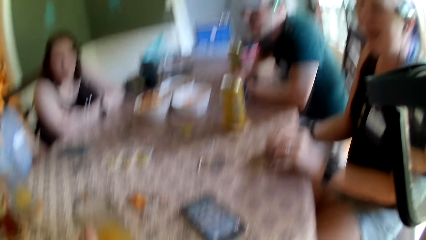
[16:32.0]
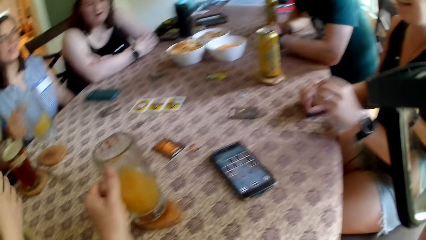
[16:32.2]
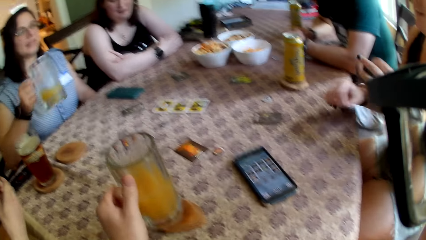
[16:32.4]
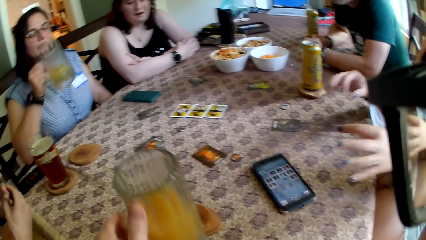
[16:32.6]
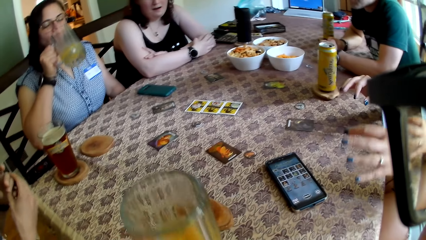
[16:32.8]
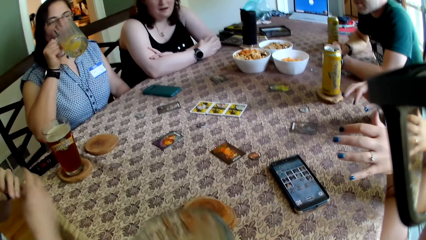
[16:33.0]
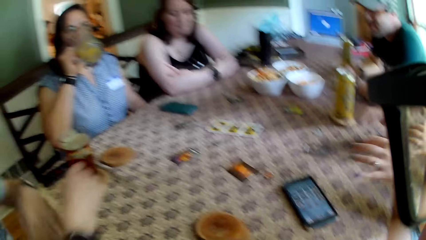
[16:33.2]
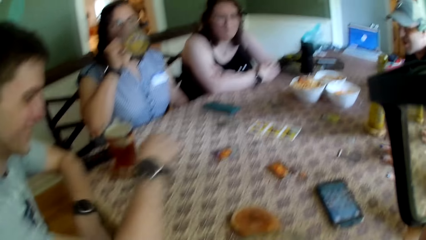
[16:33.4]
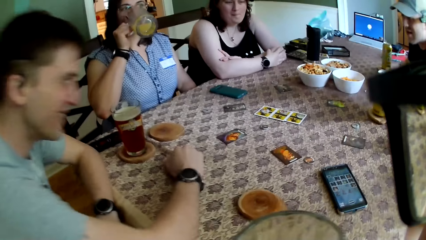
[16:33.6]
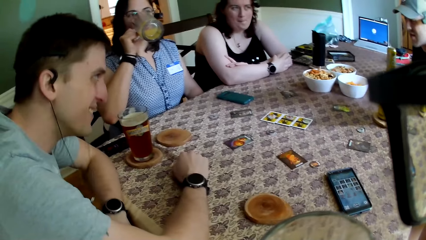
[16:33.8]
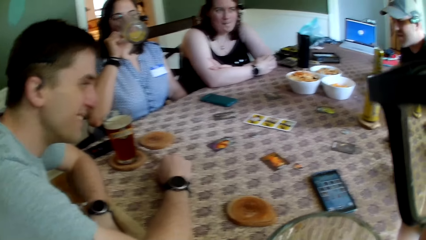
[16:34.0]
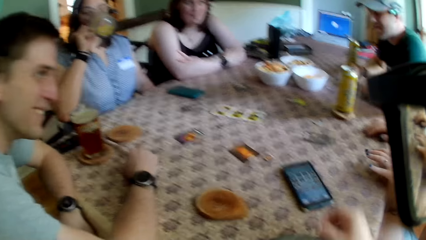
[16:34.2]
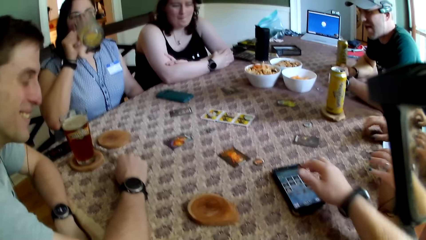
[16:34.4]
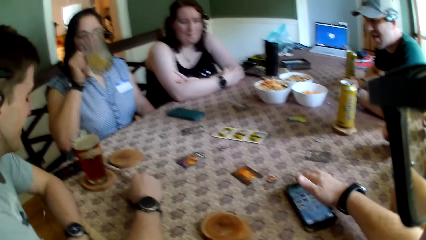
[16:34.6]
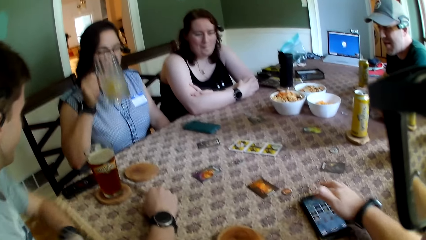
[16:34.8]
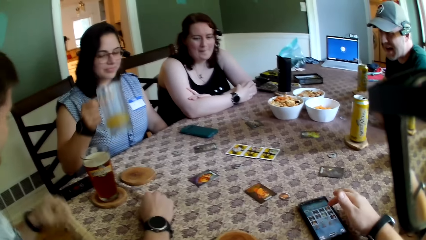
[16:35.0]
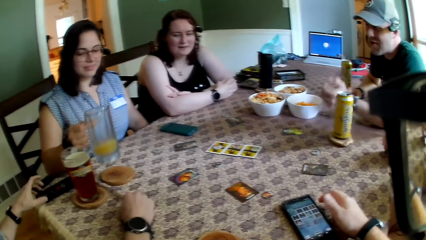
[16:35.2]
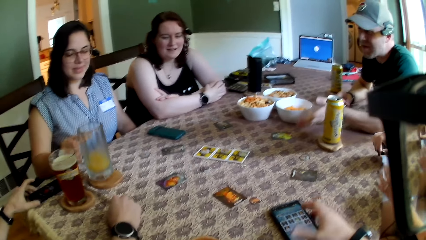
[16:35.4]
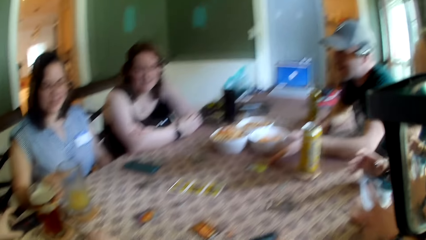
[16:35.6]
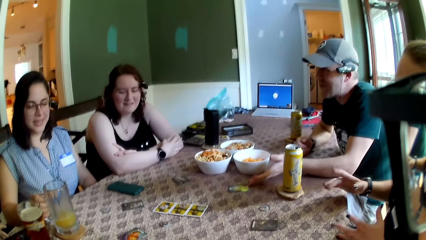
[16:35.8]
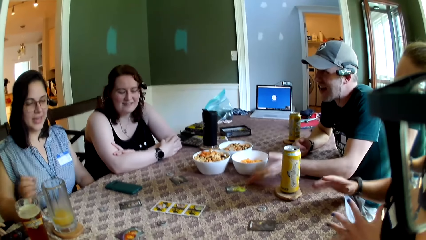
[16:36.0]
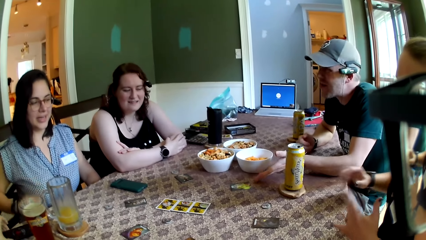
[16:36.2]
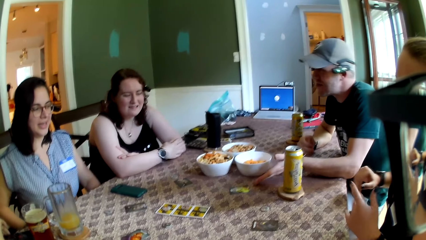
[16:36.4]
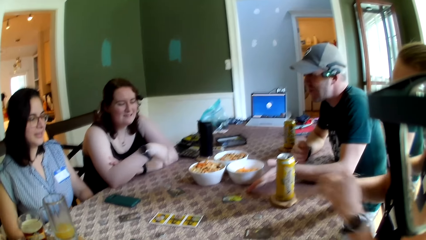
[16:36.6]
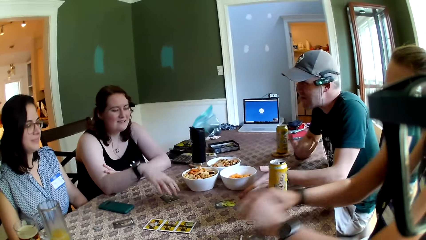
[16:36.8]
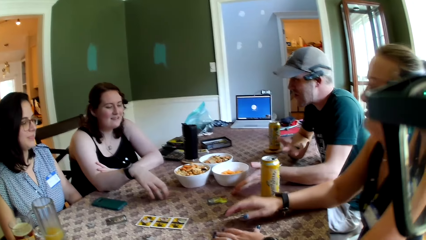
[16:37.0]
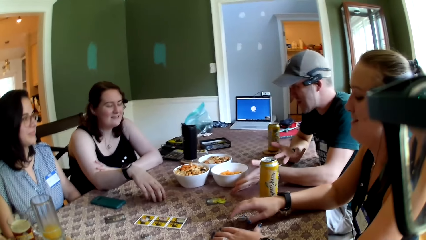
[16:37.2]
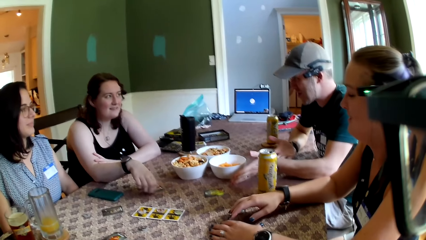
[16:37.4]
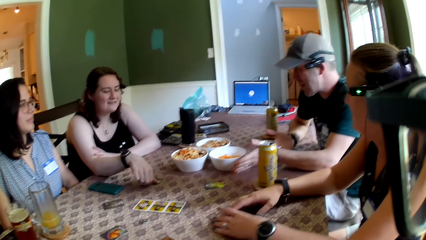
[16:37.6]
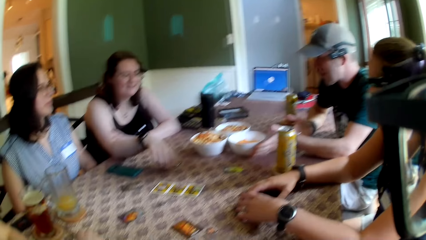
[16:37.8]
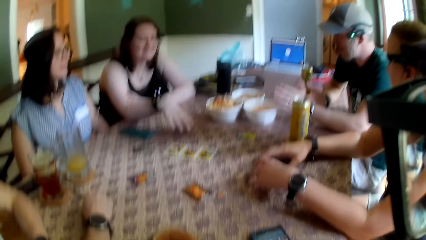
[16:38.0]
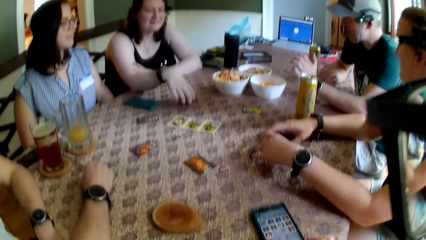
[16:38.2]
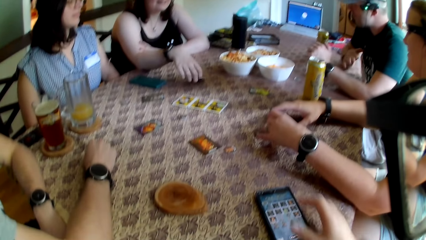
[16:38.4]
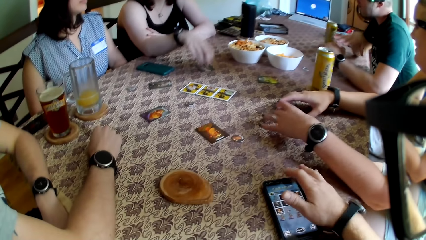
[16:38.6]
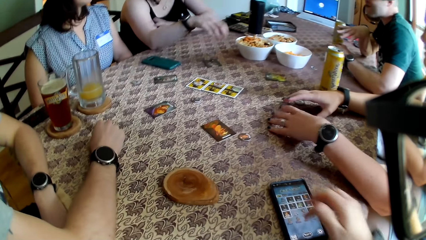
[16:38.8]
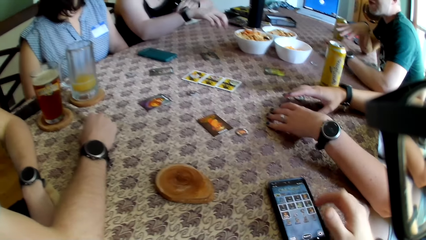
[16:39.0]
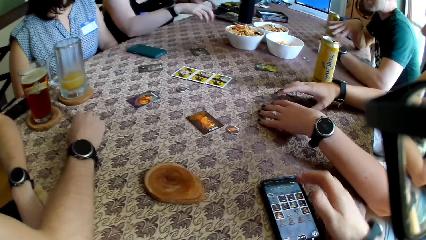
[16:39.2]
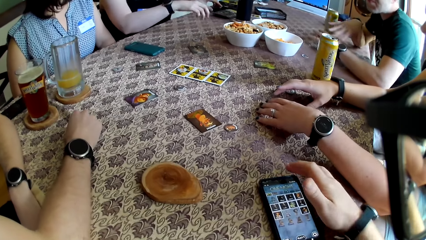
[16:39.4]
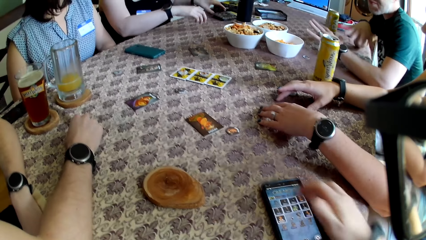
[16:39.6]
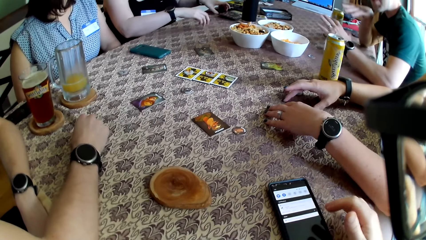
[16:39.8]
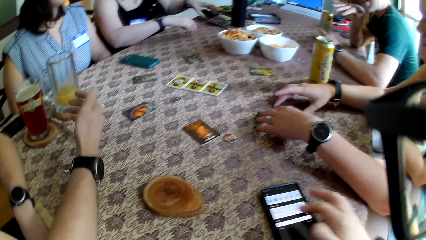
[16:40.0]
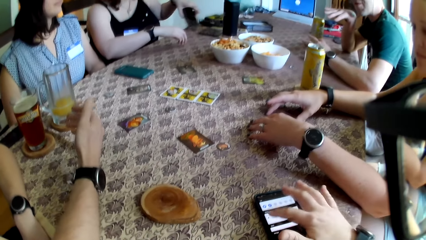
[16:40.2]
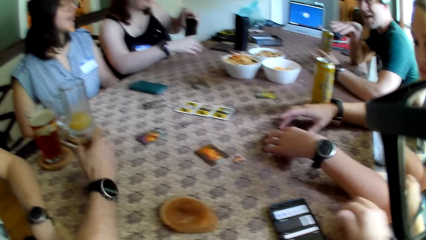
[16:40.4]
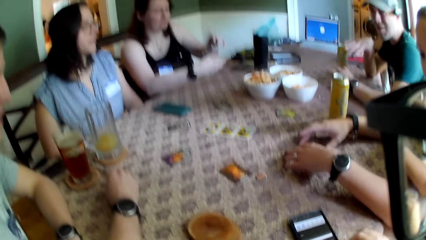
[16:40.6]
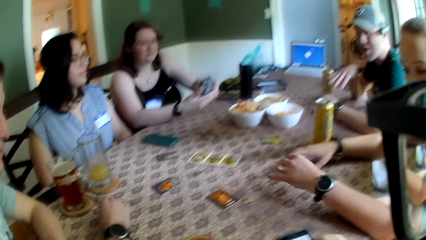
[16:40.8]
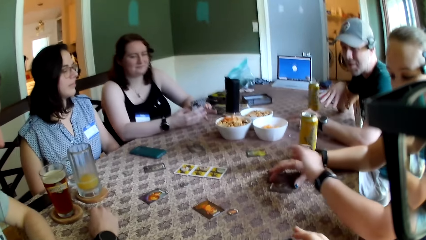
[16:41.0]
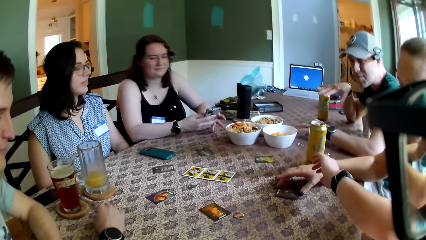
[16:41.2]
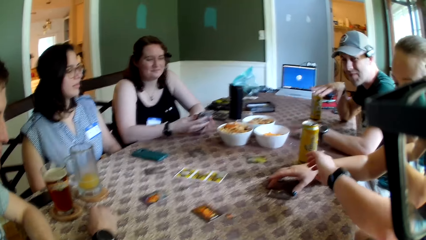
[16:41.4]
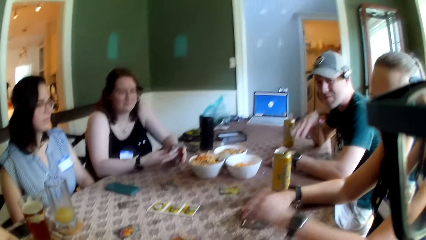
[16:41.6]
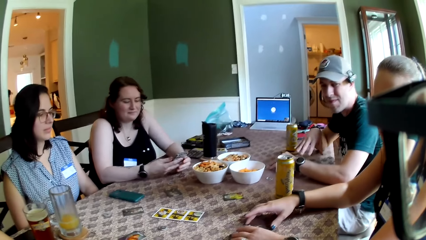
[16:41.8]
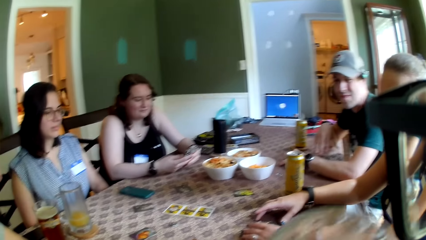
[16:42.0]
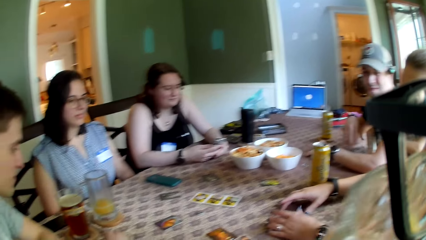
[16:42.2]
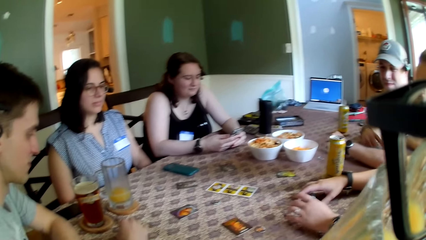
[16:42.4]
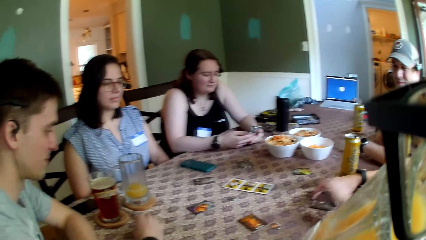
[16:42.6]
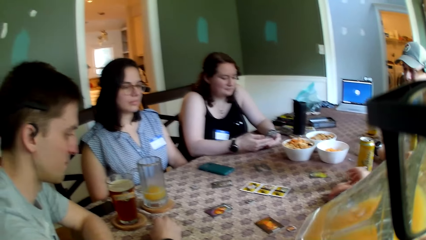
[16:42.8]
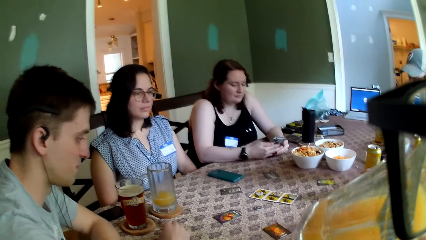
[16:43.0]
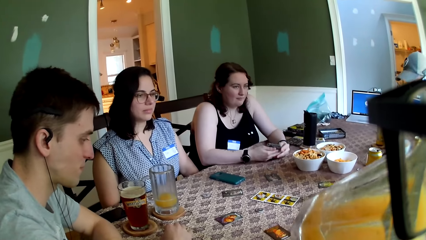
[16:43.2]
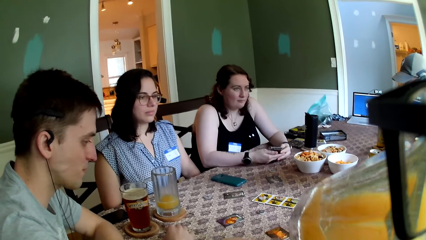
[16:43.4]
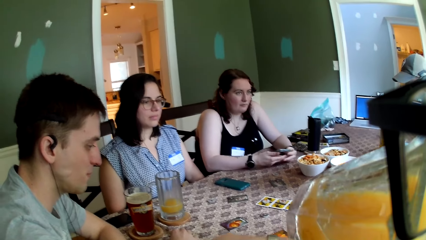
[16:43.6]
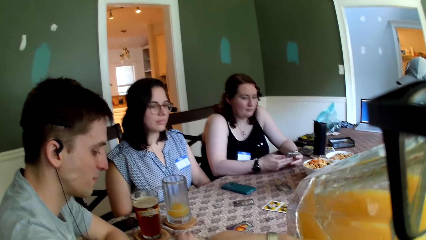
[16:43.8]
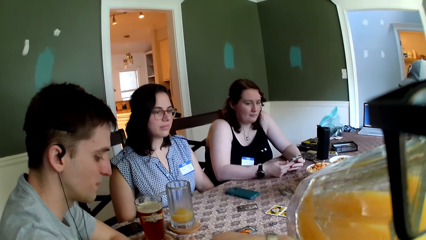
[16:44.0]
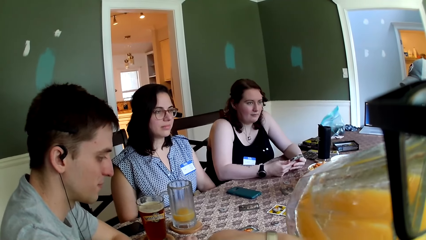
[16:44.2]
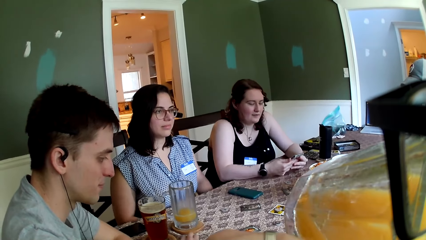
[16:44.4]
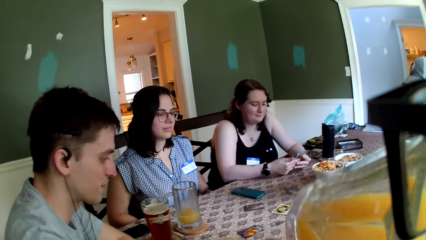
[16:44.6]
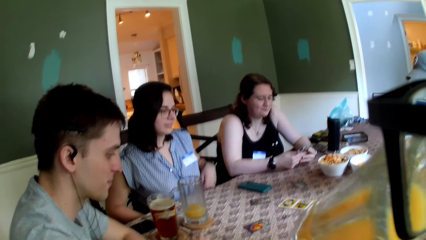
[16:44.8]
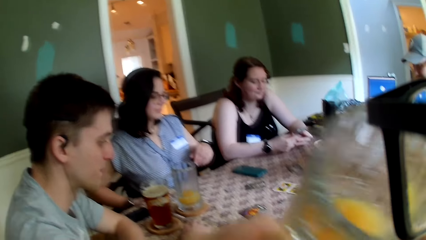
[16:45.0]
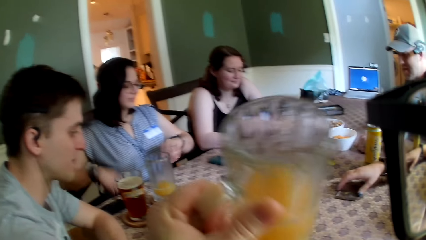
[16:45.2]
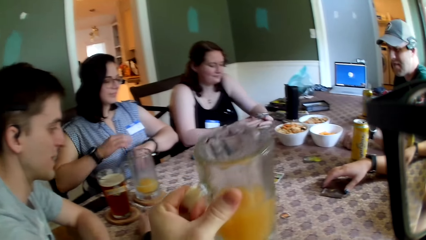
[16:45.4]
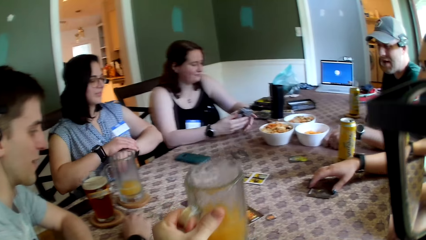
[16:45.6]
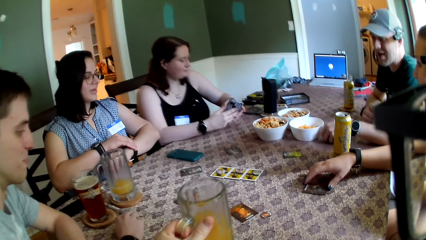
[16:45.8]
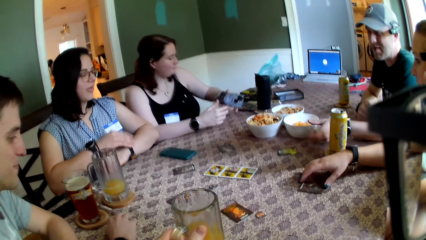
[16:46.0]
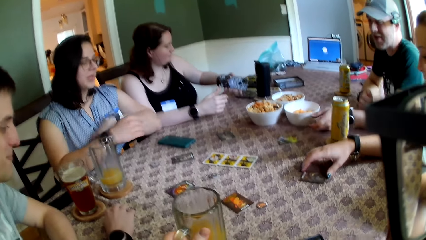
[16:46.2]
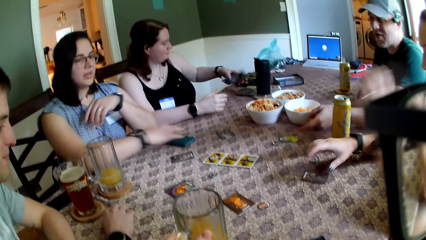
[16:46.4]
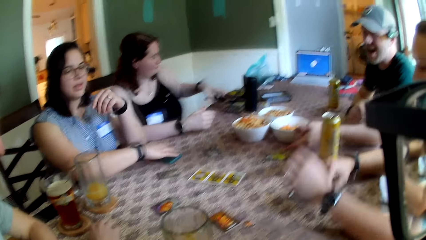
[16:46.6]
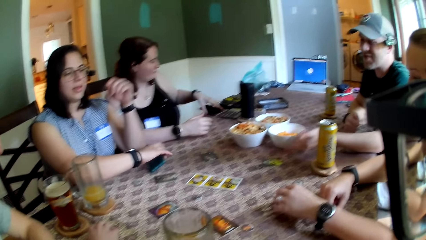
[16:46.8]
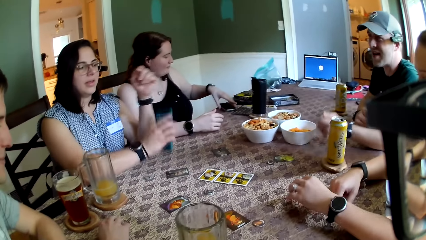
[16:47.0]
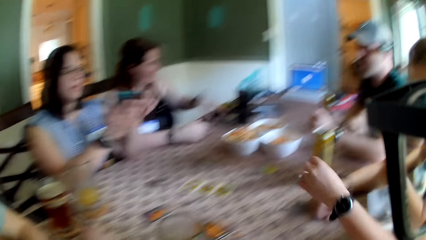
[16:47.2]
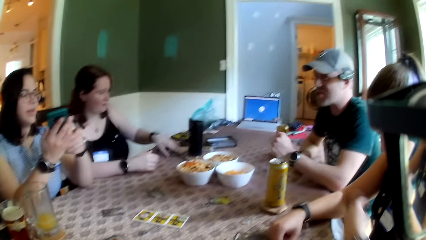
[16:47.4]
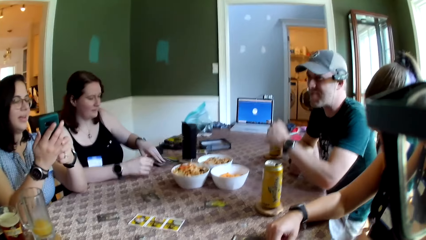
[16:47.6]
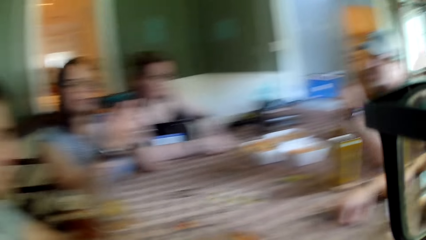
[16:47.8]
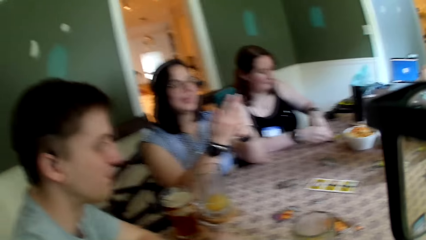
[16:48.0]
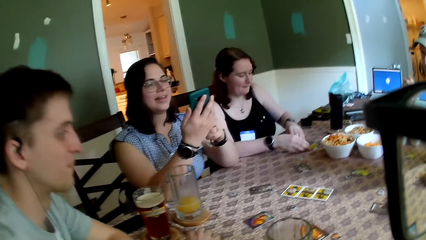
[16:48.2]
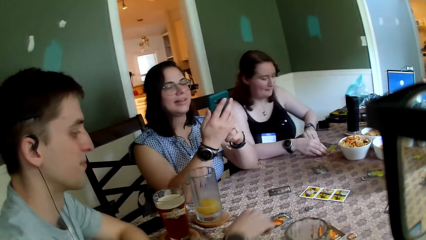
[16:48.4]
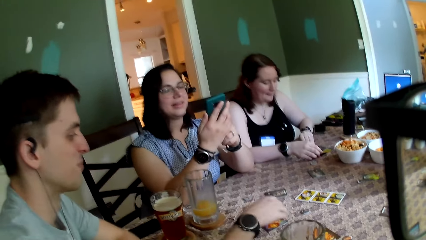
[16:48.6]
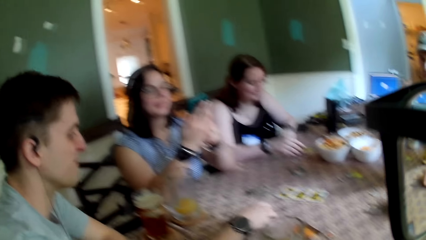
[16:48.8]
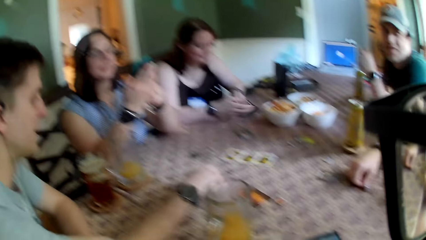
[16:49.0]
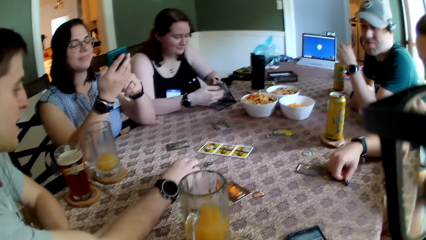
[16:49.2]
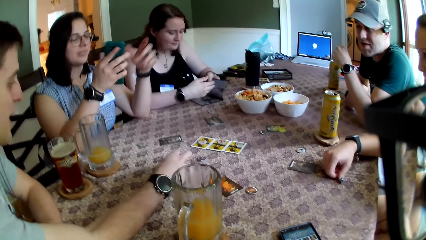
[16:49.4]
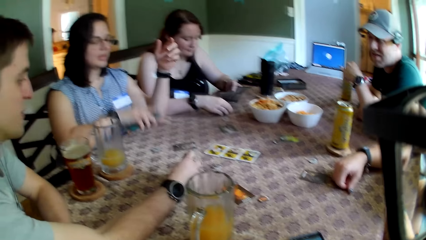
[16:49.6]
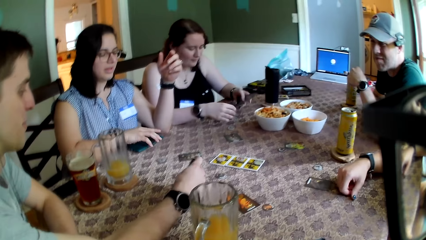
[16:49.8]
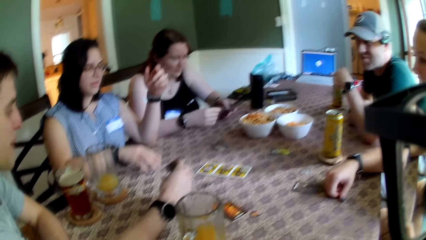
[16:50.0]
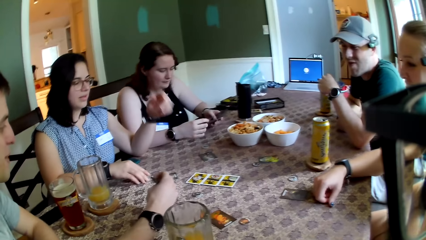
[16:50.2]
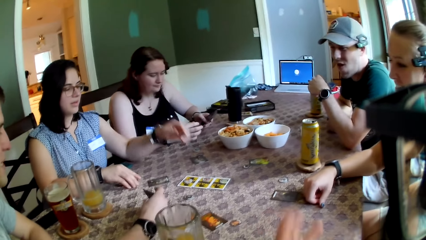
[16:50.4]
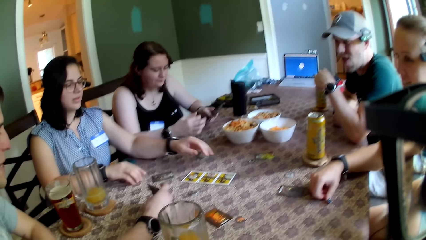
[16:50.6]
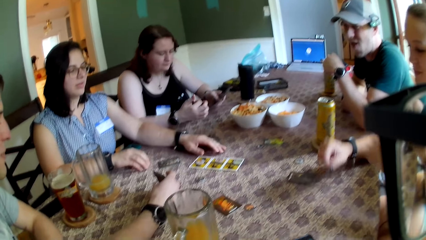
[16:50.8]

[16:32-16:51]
A woman picks up the glass cup on the table with her right hand. The camera wearer picks up a glass cup on the table with his left hand. The woman drinks from the glass cup in her right hand. The camera wearer presses the phone on the table with his right hand. The woman drops the glass cup in her right hand on the table. A man moves a card on the table. Another woman moves the hands. She touches the card on the table with her hands. The camera wearer presses the phone on the table with his right hand. The man talks to the colleagues. A third woman picks up a phone on the table with her left hand. The second woman looks at the wrist watch. The camera wearer drinks juice from the glass cup in his left hand. The third woman presses the phone in her hands. The camera wearer drops the glass cup in his left hand on the table. The first woman picks up a phone on the table with her right hand. The third woman drops the phone on the table with her left hand. The camera wearer looks at the colleagues. The first woman presses the phone in her hands. The third woman picks up a paper on the table with her left hand. Another man touches a card. He holds the card on the table with his right hand. The first woman drops the phone on the table with her right hand.
